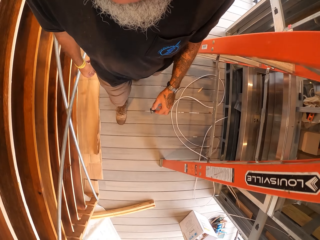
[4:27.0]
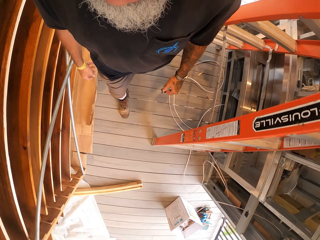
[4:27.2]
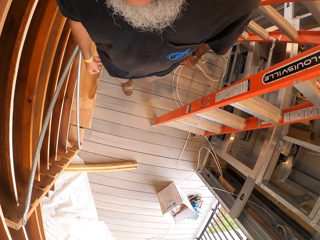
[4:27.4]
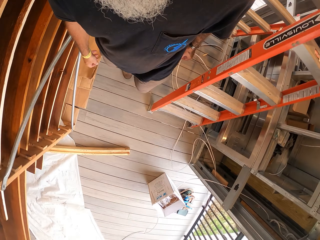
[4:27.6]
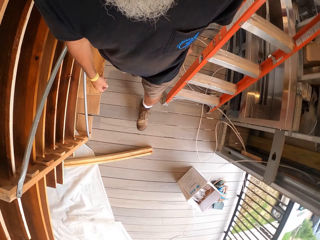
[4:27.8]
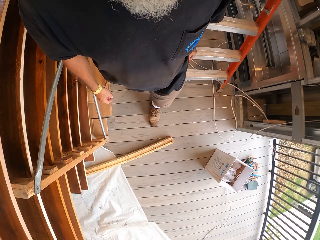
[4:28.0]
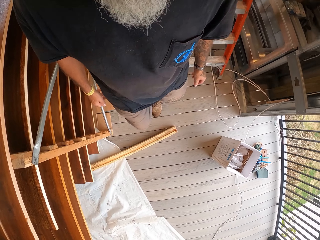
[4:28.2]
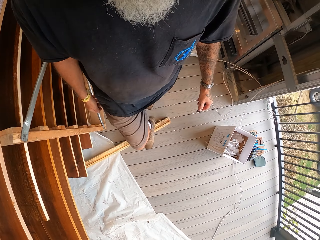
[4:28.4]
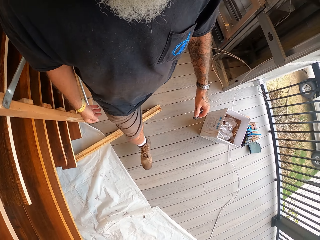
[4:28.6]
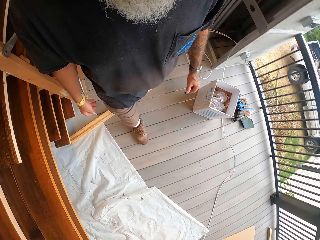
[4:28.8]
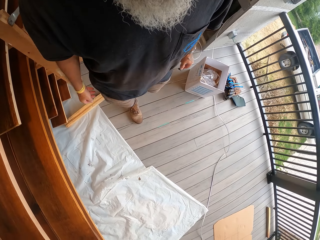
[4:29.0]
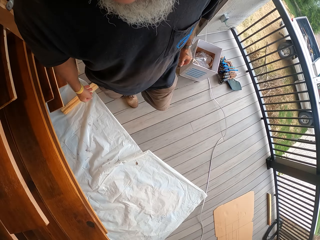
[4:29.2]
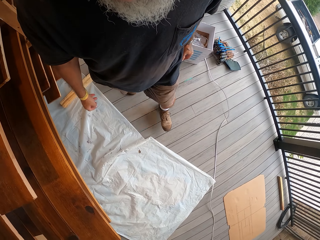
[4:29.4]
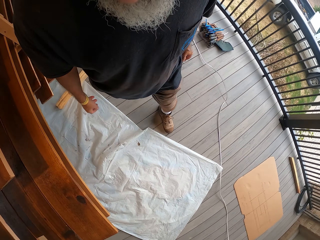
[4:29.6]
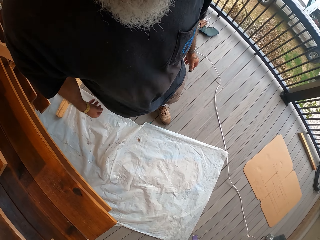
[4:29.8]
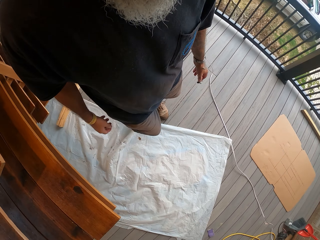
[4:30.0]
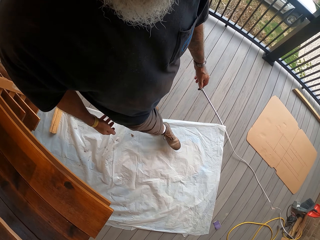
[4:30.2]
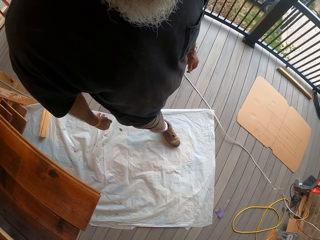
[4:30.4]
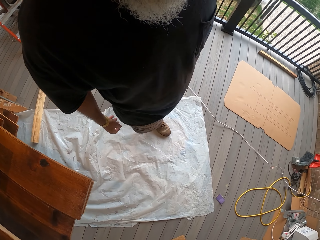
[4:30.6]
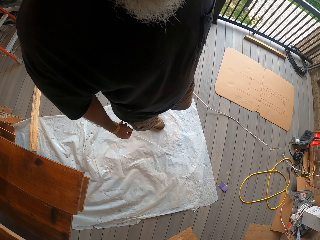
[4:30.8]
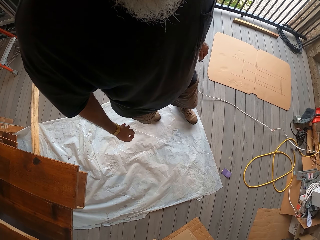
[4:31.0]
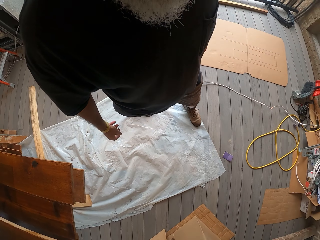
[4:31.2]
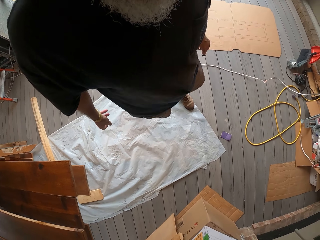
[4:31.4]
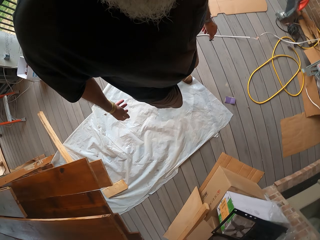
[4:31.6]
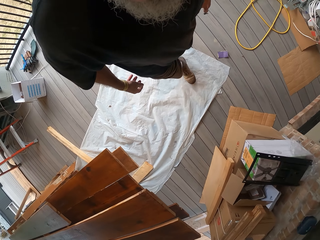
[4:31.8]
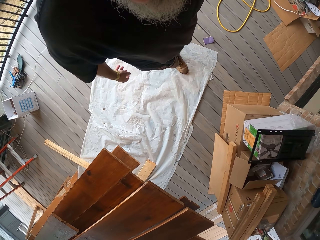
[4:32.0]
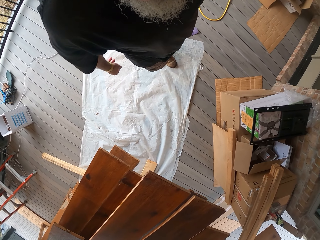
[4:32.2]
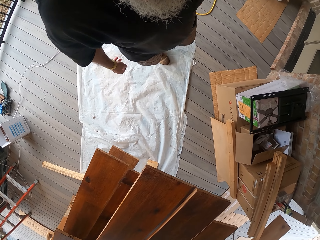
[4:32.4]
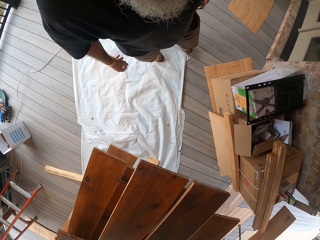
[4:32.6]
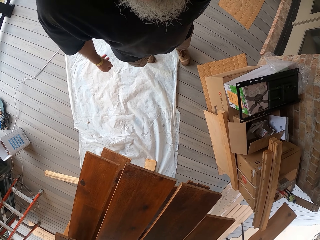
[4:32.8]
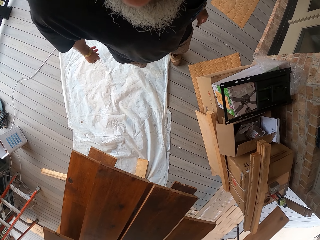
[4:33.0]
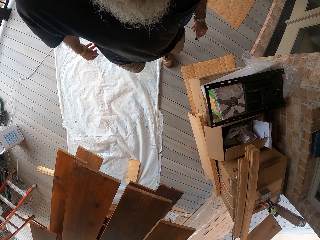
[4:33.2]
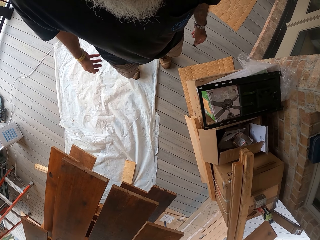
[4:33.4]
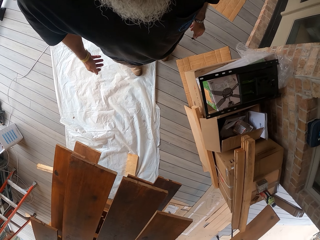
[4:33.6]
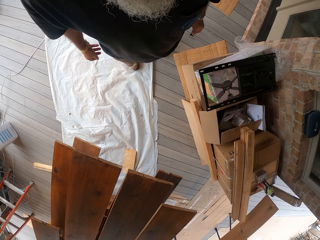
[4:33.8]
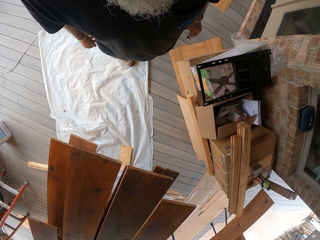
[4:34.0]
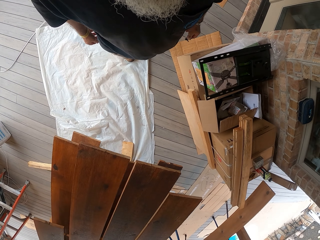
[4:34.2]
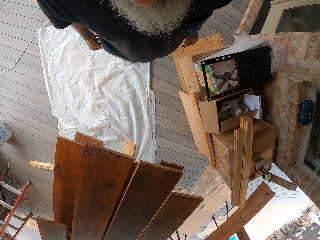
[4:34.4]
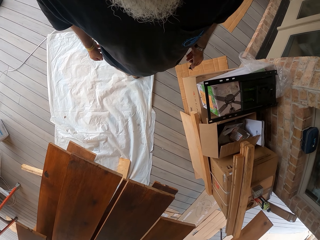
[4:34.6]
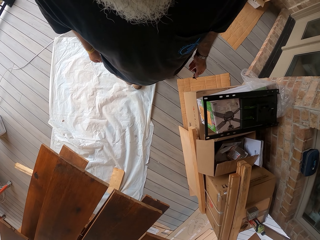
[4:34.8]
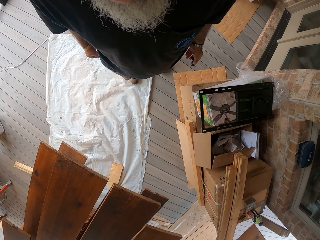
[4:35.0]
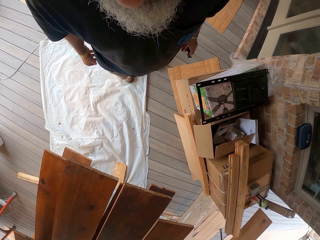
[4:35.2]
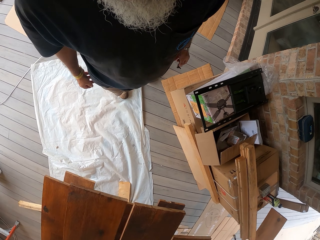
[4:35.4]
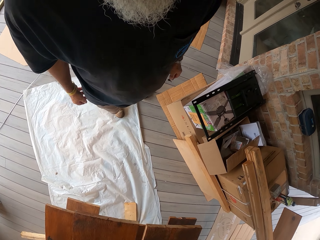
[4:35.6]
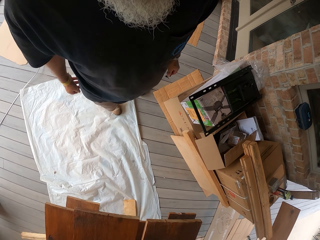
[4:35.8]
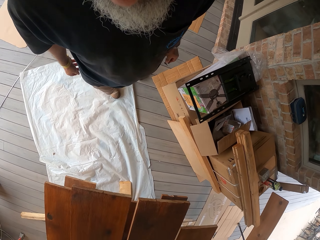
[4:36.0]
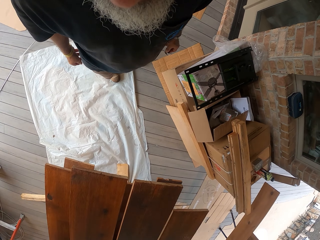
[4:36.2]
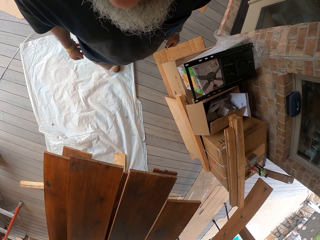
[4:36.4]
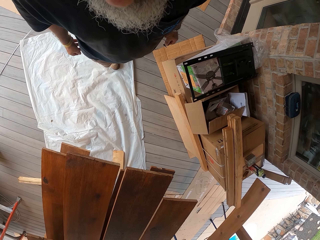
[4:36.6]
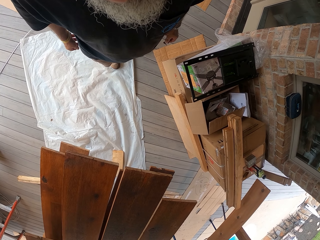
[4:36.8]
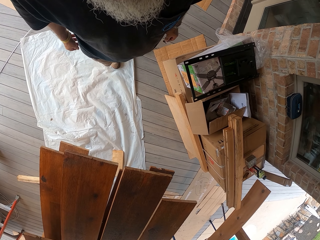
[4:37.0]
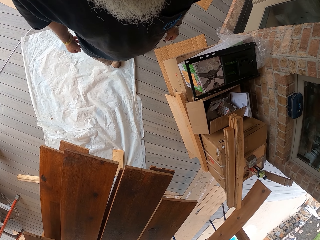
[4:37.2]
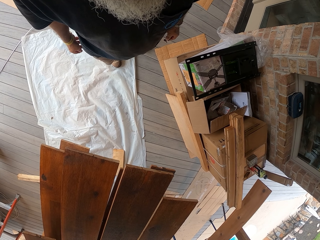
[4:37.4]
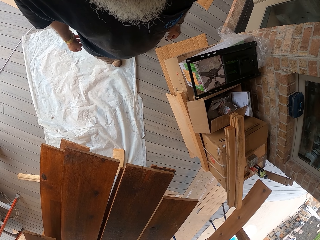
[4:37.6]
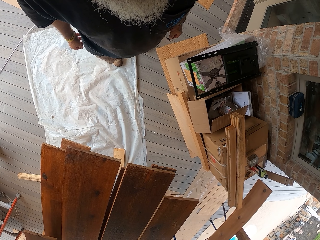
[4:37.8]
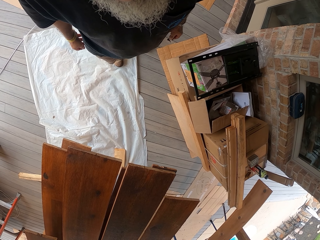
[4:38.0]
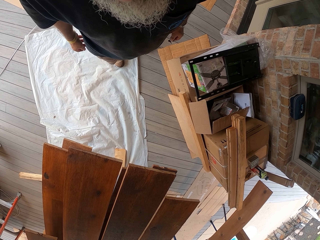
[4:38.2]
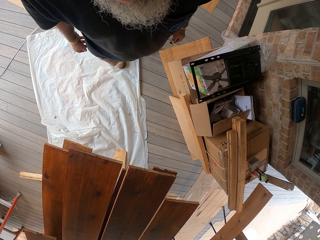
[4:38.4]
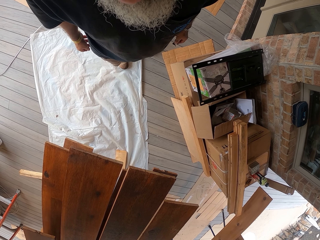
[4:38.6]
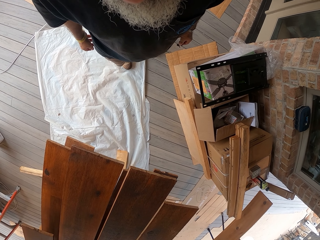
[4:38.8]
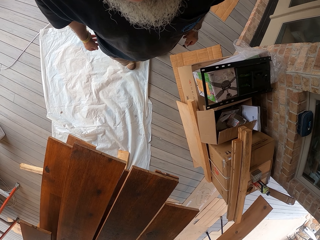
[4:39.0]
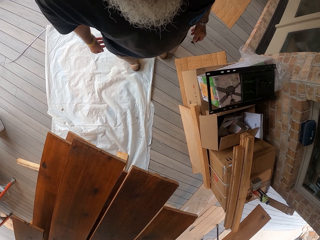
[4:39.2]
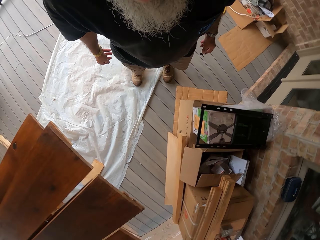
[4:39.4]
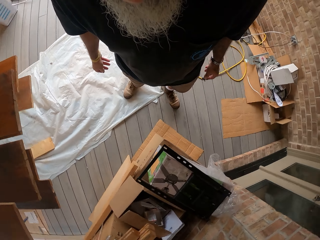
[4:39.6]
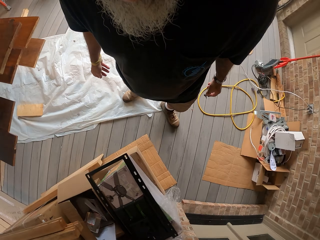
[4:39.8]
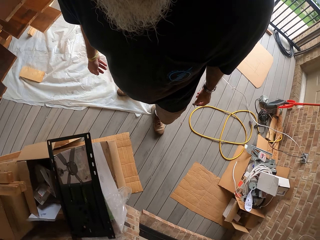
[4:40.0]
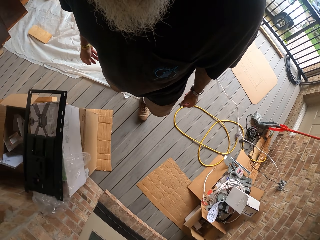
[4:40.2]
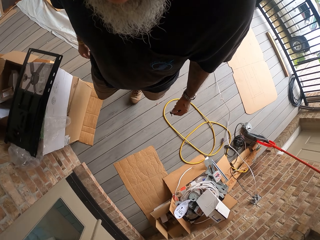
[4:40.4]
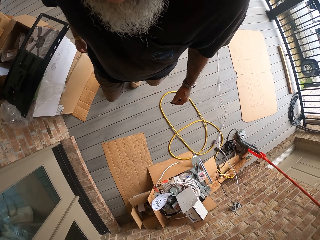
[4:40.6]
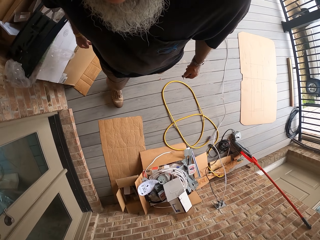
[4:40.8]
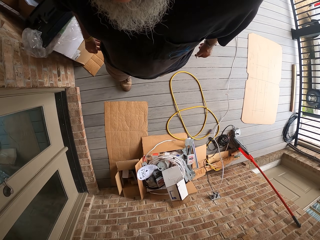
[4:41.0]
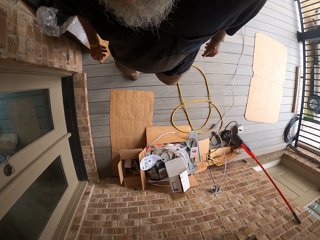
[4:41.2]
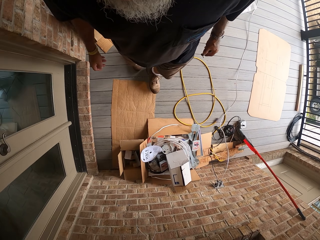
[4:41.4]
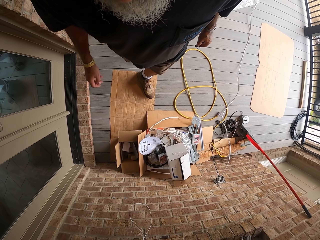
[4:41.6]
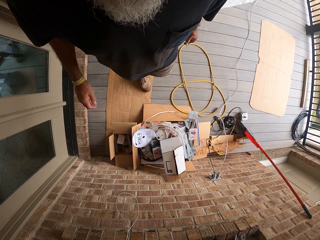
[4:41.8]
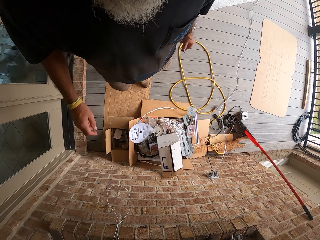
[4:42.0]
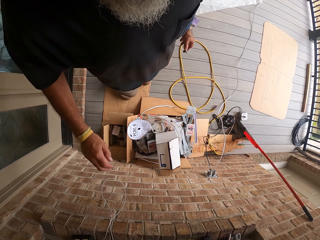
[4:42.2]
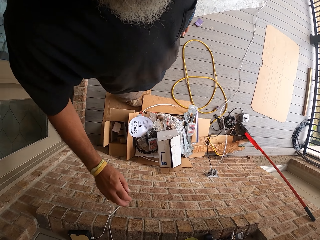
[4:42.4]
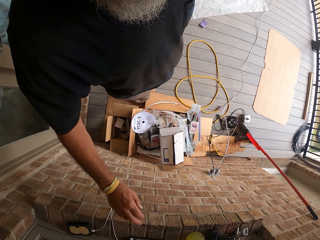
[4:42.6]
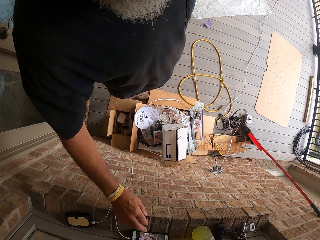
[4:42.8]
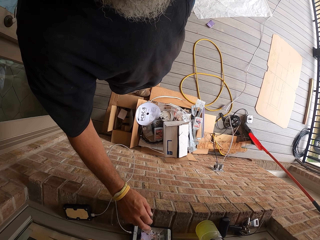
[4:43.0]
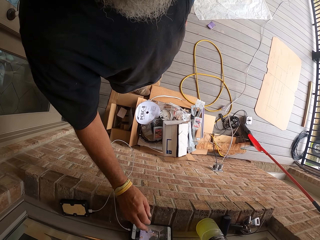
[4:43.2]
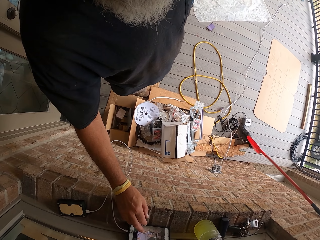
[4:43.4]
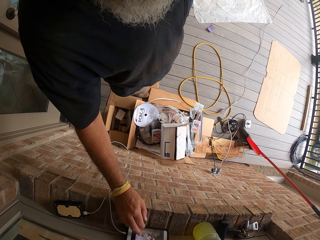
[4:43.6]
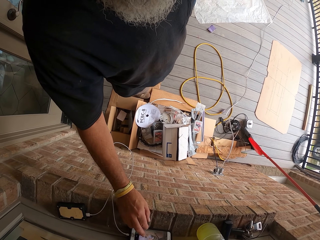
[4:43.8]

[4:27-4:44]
The camera wearer walks in the house. They dialogue with a man. They walk around.
